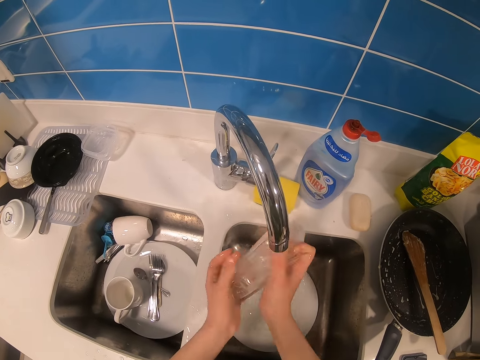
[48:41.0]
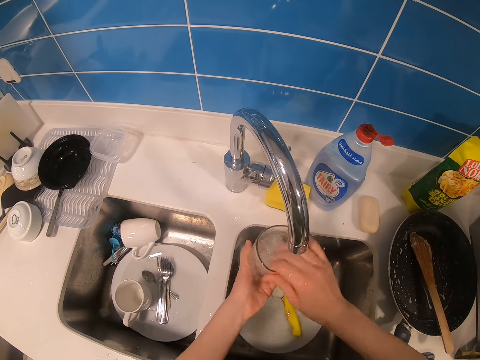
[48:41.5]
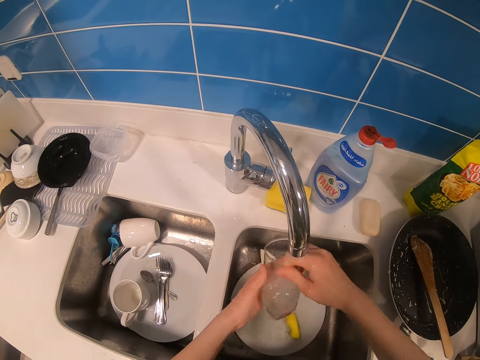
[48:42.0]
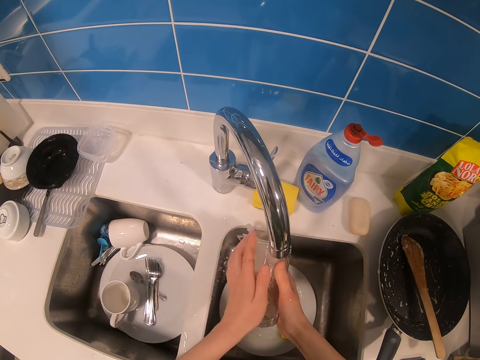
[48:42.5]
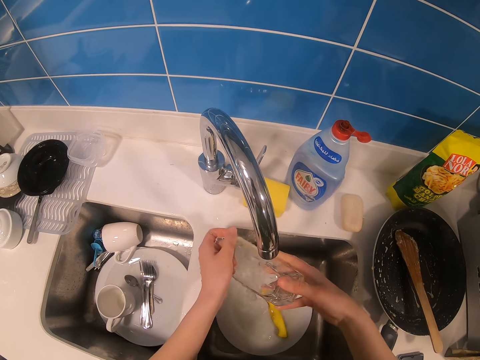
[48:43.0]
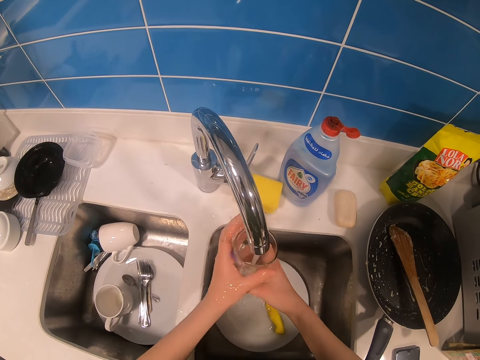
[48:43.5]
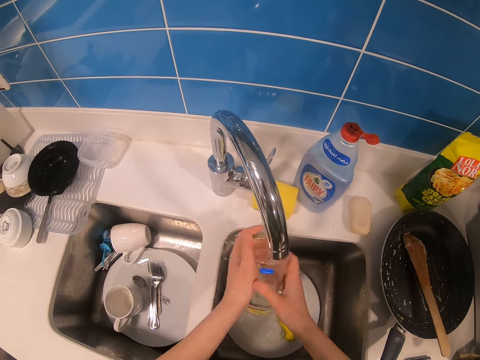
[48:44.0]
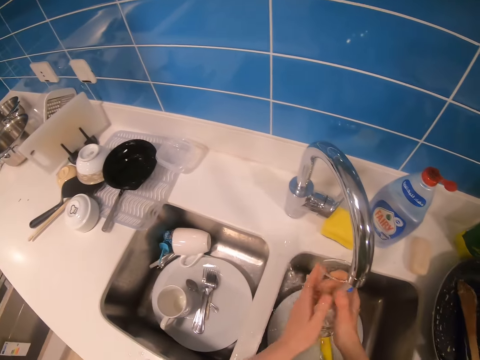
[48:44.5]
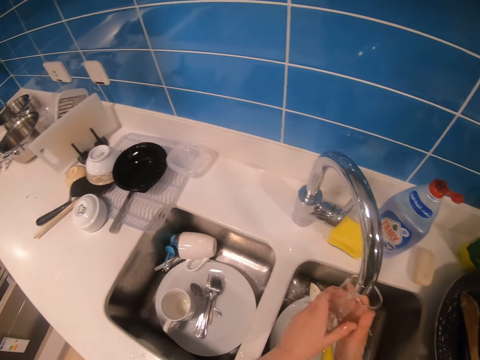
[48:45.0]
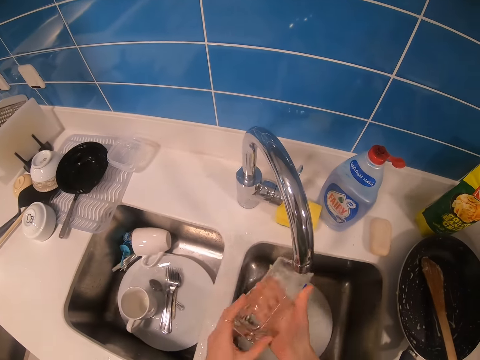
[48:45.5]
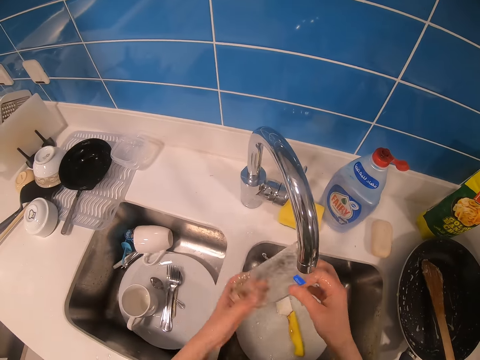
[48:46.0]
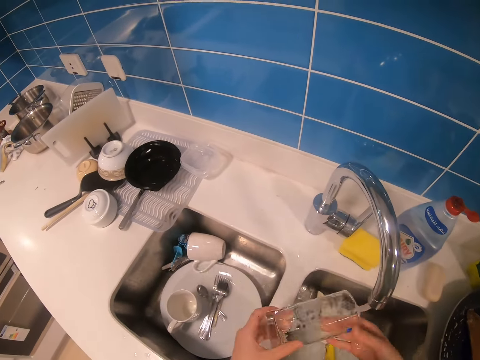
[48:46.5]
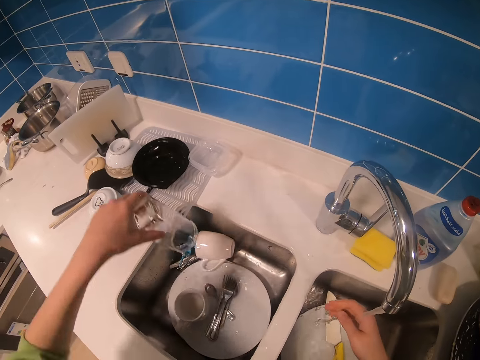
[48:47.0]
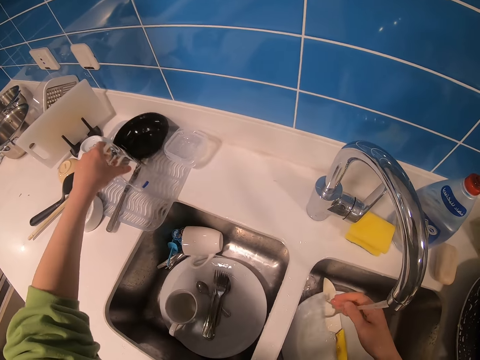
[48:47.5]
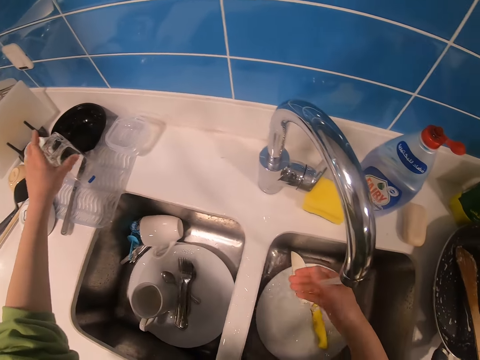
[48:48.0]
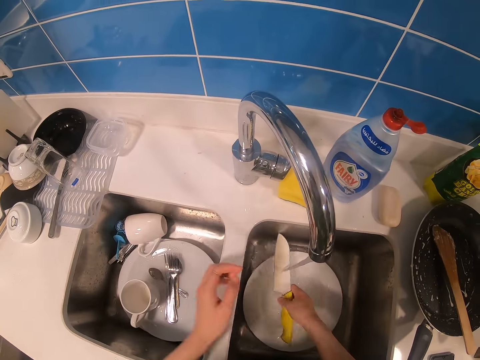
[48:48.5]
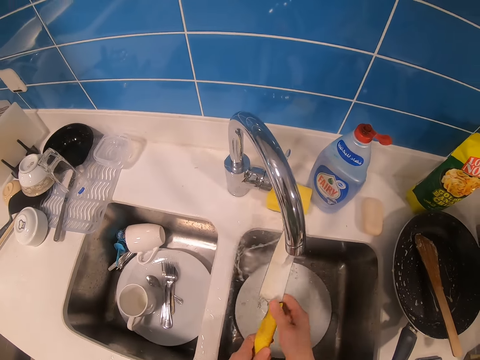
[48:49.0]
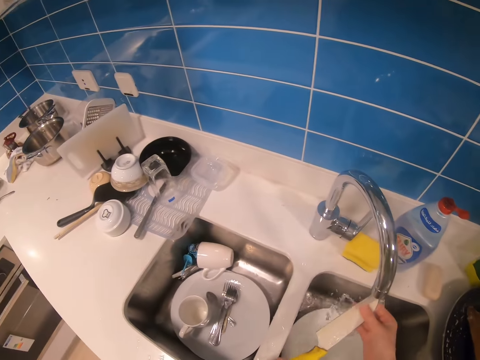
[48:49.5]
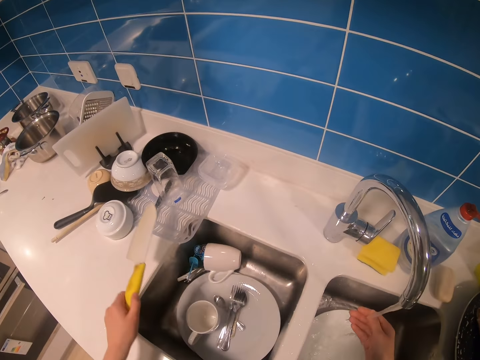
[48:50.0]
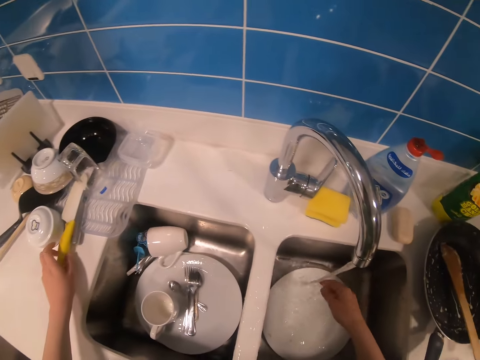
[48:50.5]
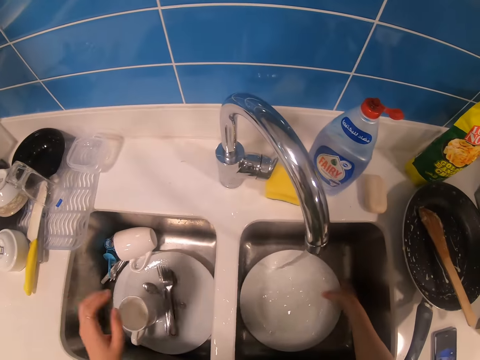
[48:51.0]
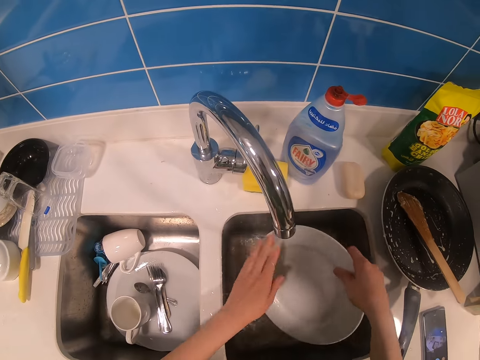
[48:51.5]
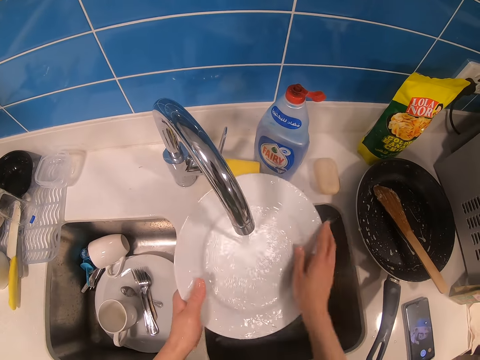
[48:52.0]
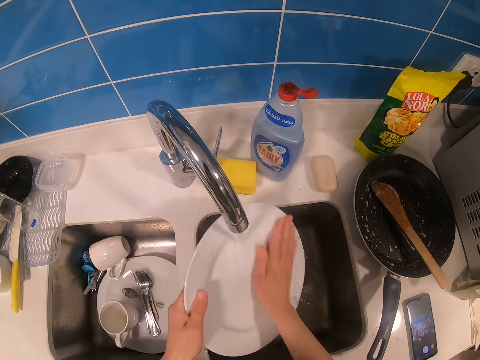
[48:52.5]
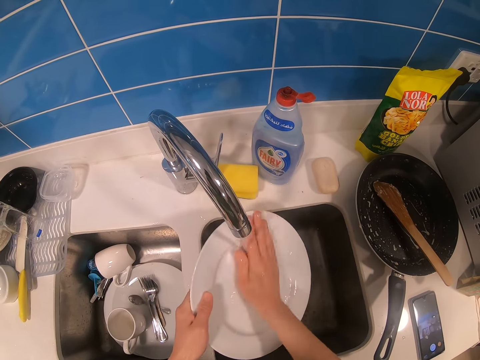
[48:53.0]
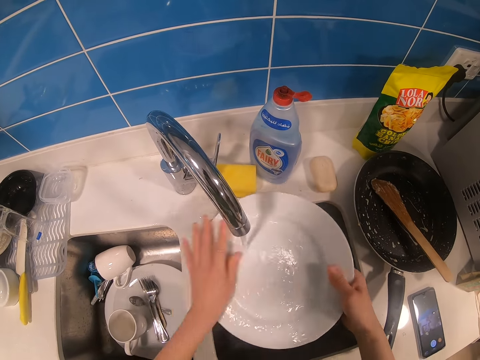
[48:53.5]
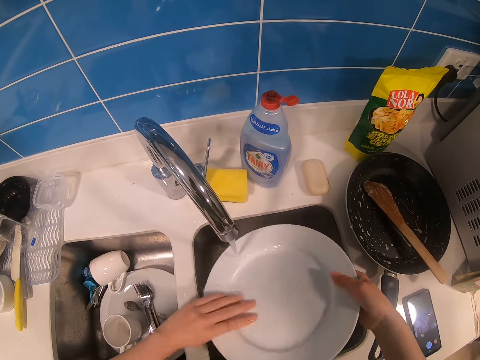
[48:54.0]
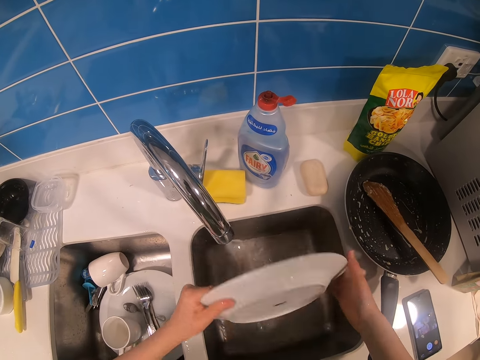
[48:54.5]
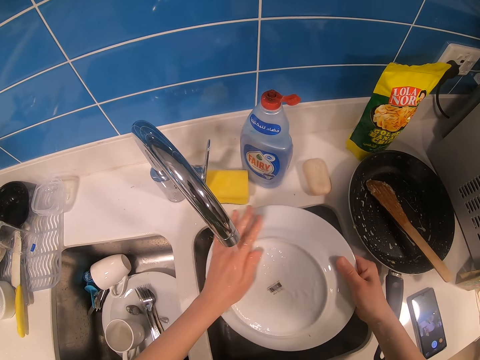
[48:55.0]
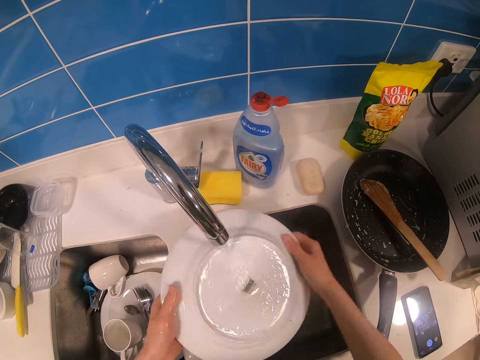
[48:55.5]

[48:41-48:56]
The camera wearer rinses the glass. They put the glass on a white rack or in the tray. They pick up a knife and rinse the knife. They place the knife on the rack. They pick up a plate and rinse the plate.

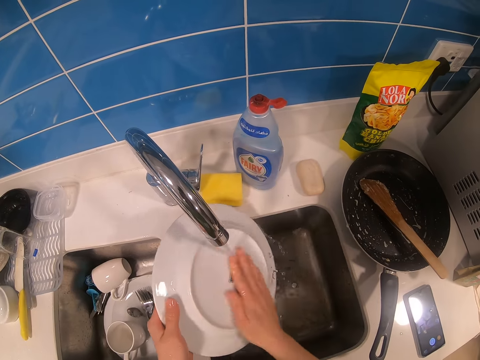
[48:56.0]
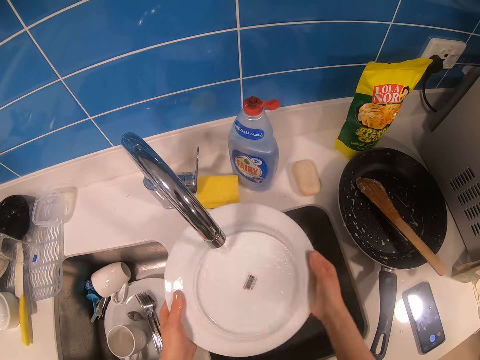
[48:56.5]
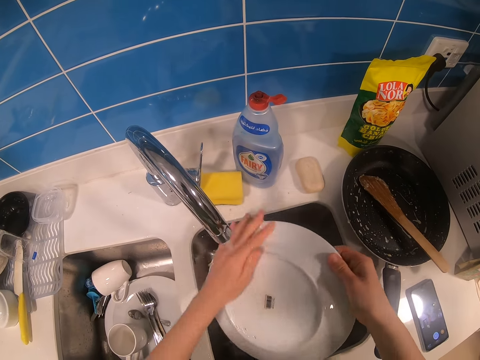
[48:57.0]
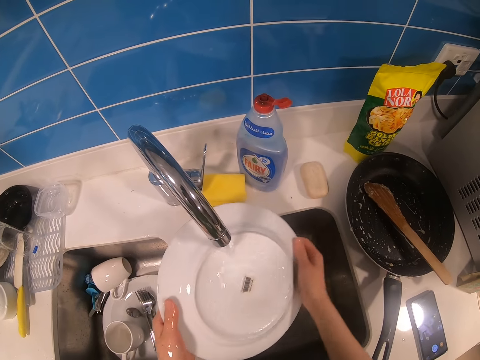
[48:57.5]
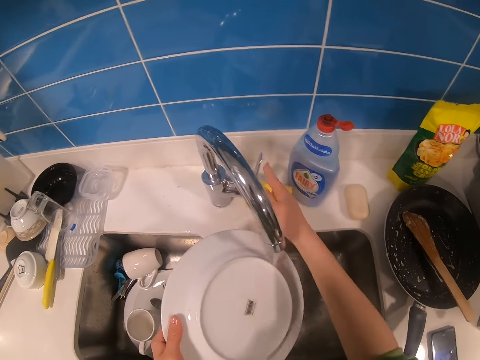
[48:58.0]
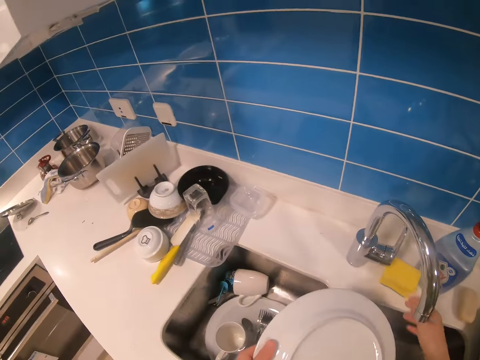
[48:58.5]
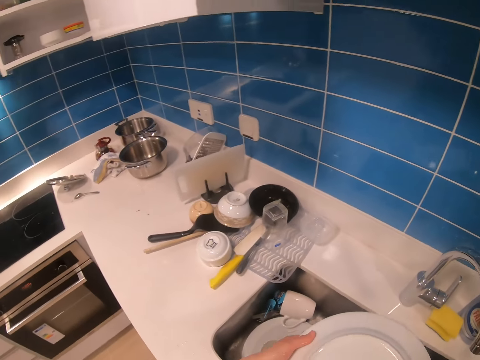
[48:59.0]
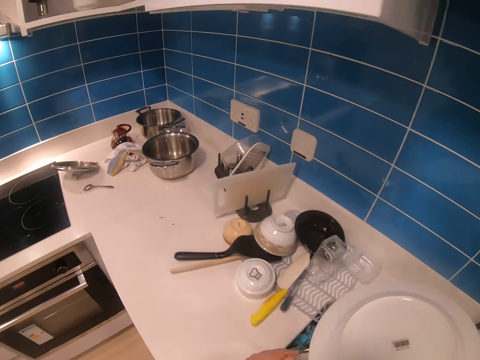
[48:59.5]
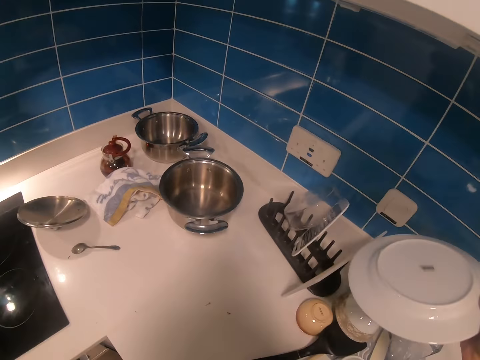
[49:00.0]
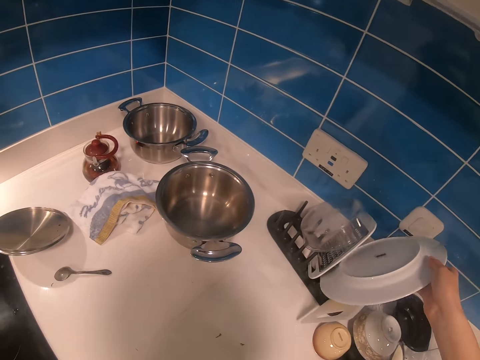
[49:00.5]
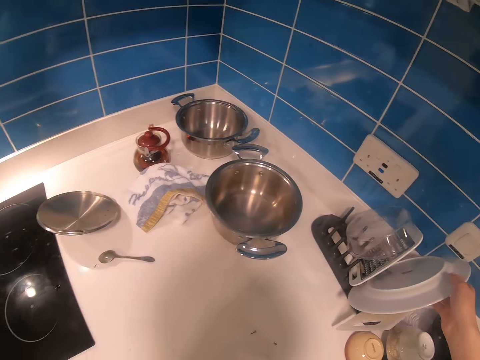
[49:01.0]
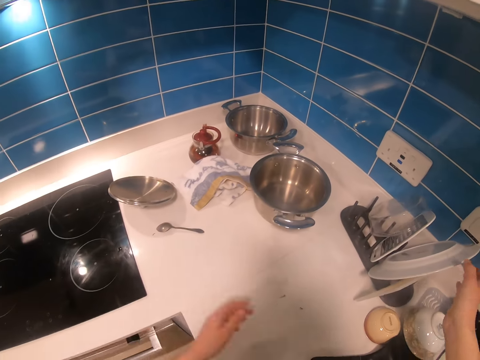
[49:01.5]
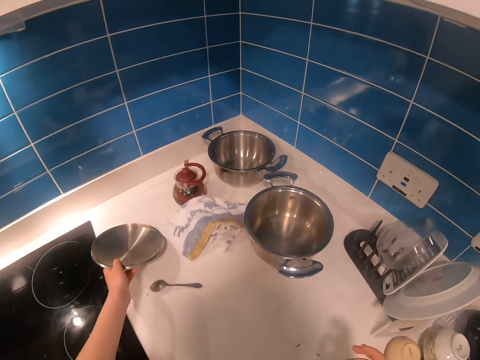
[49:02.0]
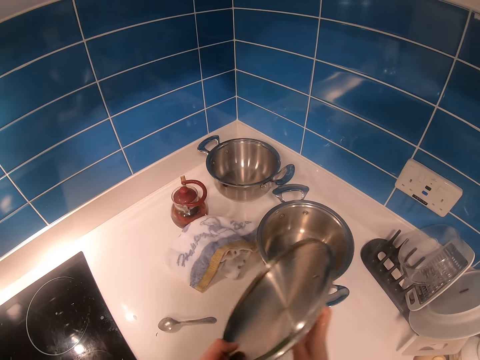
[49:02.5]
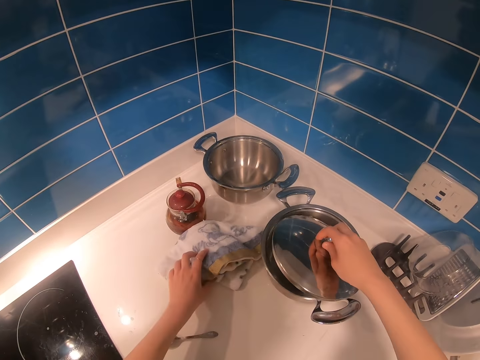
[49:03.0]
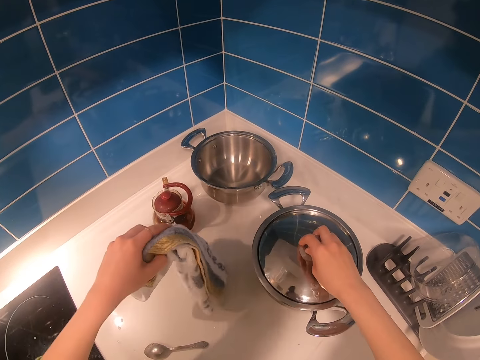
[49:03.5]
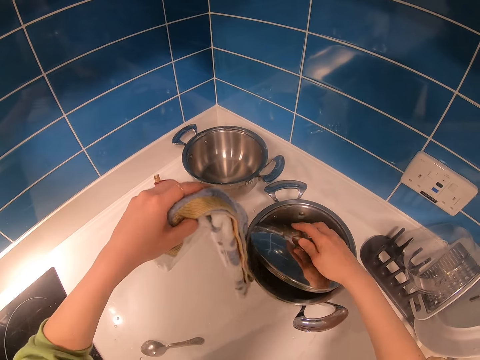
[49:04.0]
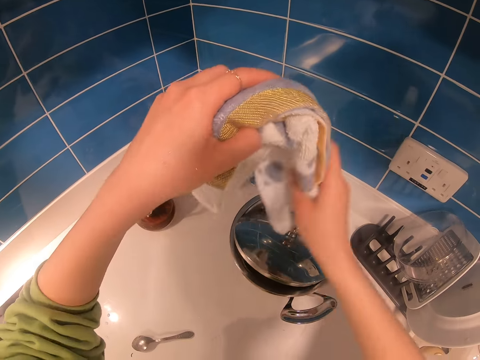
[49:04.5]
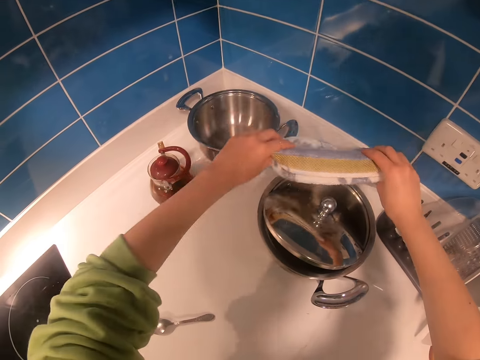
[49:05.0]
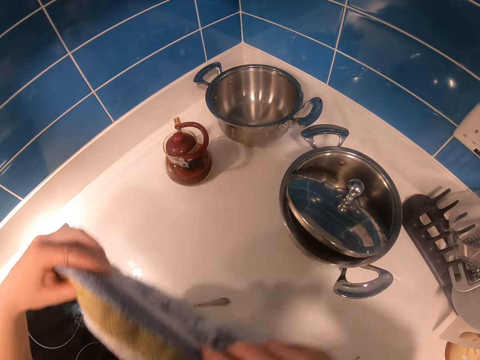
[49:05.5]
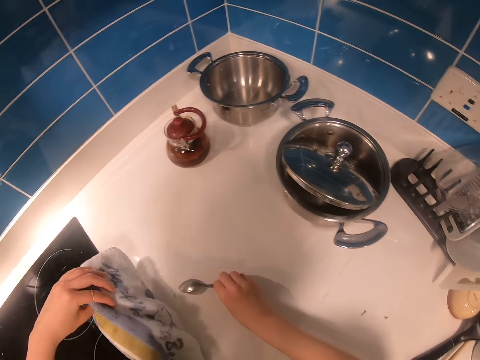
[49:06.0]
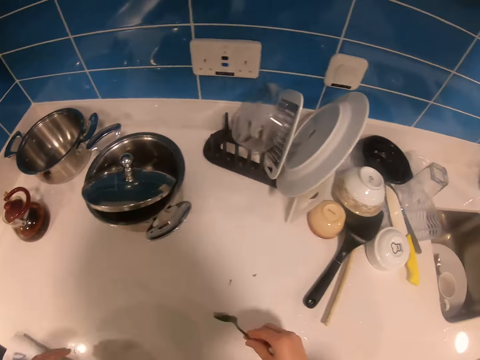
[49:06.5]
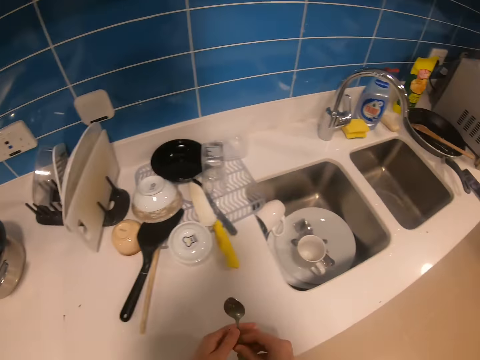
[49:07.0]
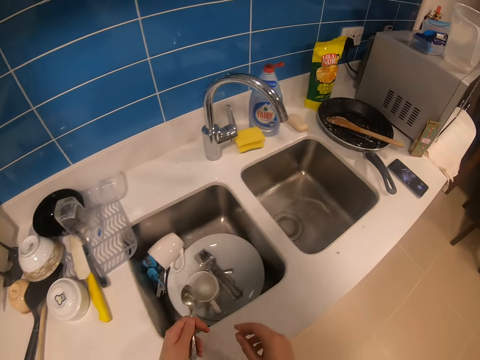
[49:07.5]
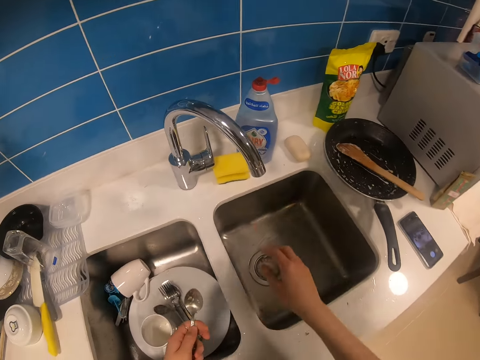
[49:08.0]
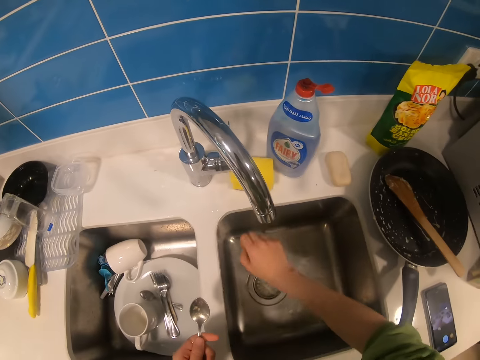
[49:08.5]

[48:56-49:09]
The camera wearer closes the tap. They put the plate on the rack. They pick up a cooking pot lid and put the lid on the cooking pot. They pick up a towel and hold the towel. They pick up a spoon. They walk.
